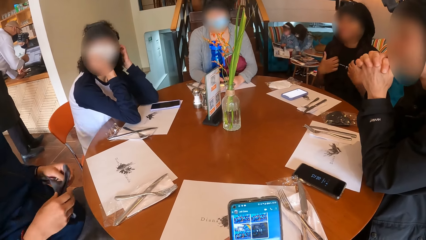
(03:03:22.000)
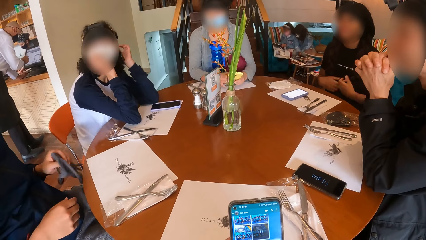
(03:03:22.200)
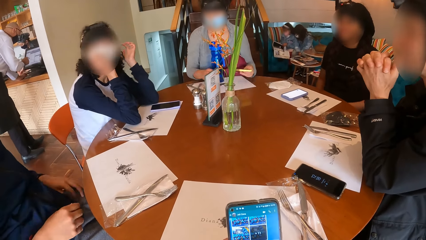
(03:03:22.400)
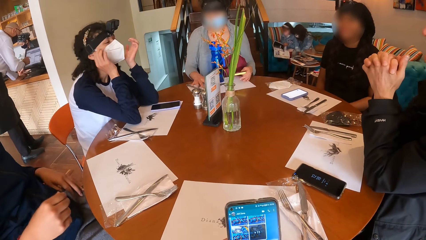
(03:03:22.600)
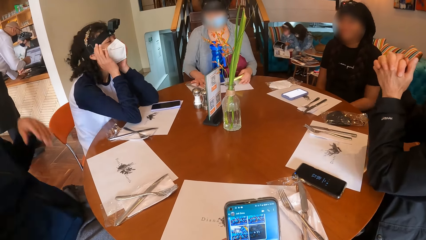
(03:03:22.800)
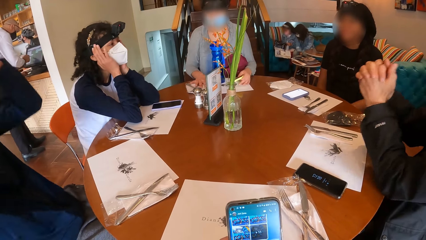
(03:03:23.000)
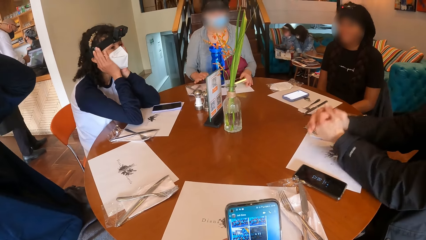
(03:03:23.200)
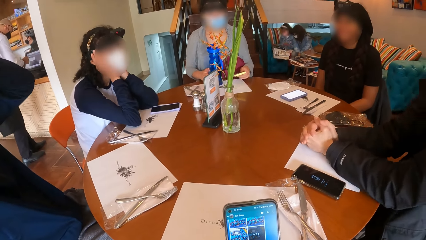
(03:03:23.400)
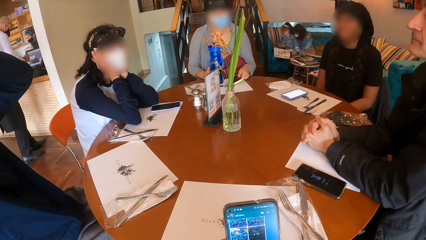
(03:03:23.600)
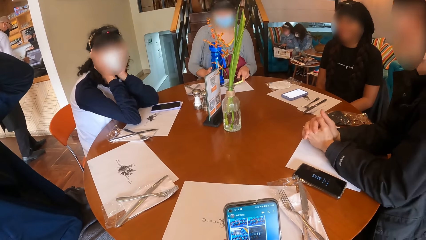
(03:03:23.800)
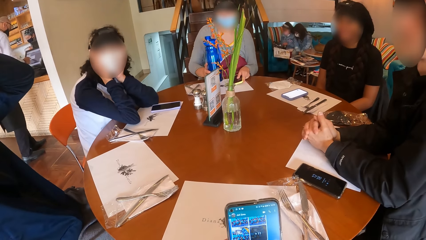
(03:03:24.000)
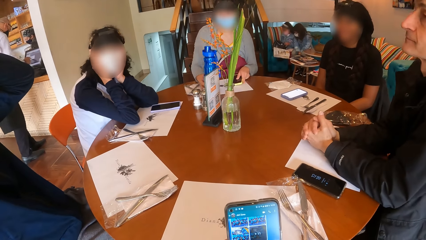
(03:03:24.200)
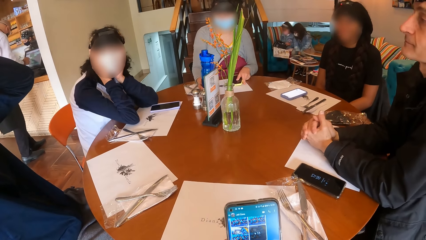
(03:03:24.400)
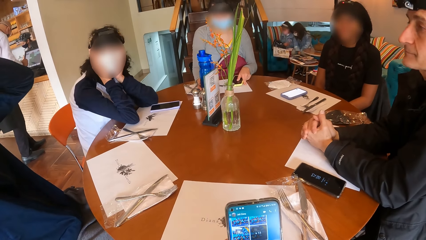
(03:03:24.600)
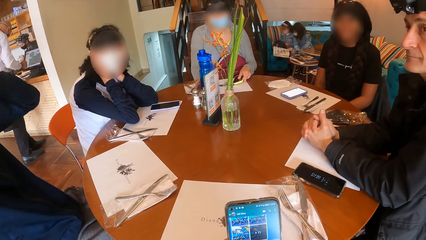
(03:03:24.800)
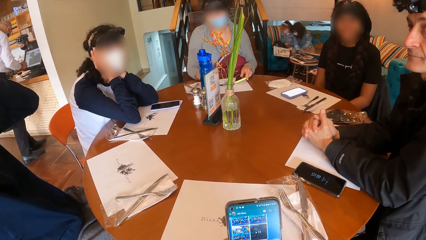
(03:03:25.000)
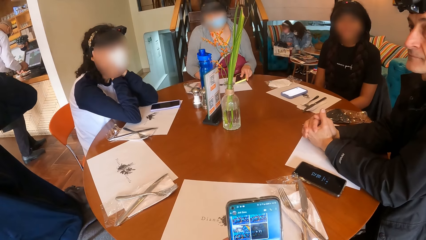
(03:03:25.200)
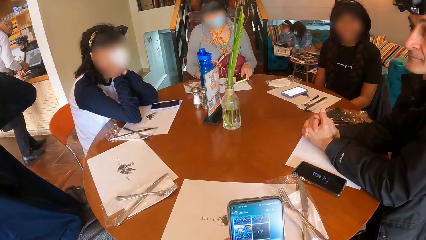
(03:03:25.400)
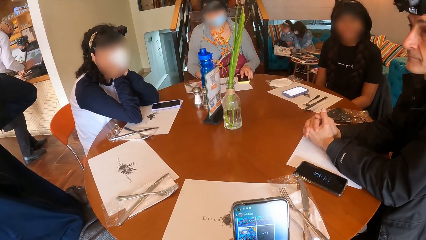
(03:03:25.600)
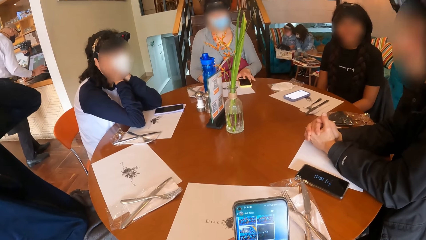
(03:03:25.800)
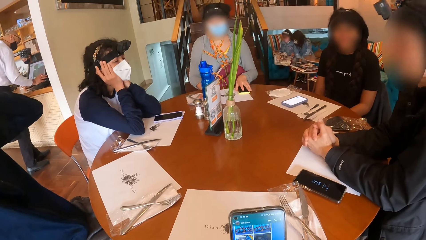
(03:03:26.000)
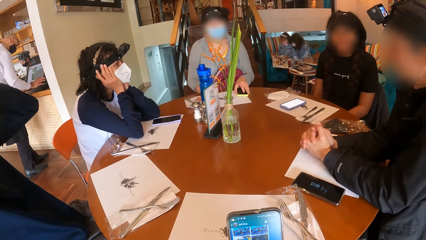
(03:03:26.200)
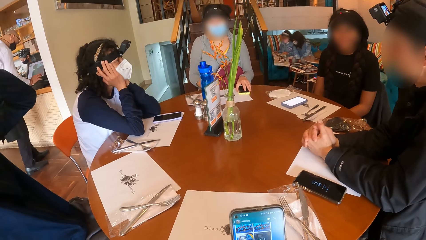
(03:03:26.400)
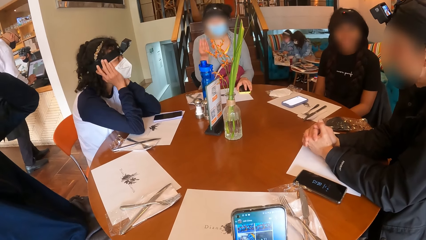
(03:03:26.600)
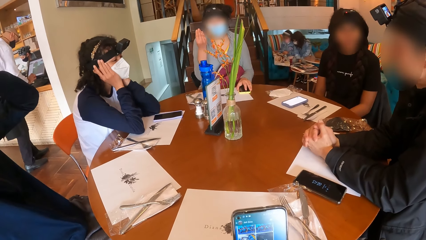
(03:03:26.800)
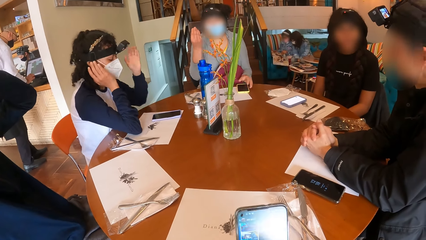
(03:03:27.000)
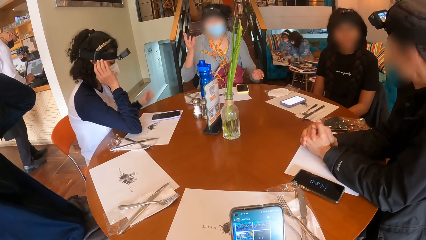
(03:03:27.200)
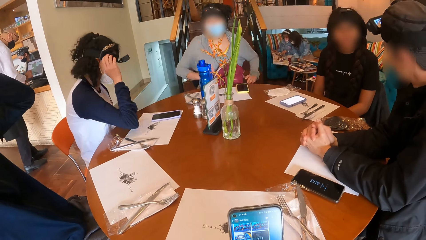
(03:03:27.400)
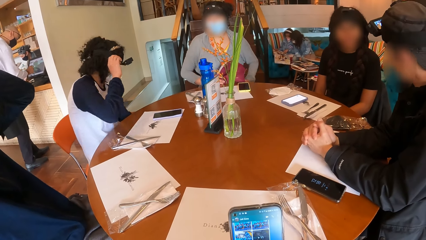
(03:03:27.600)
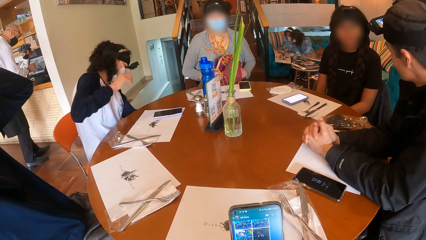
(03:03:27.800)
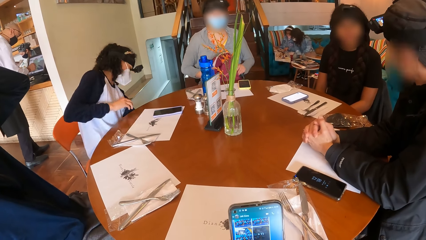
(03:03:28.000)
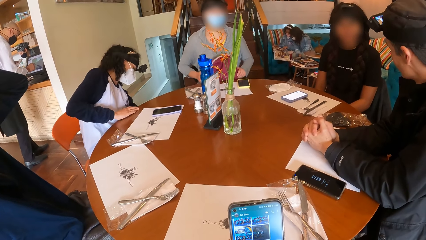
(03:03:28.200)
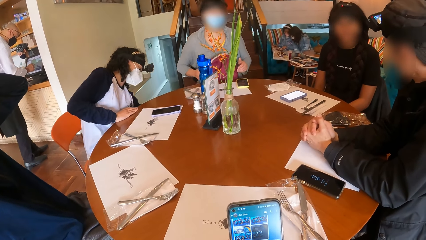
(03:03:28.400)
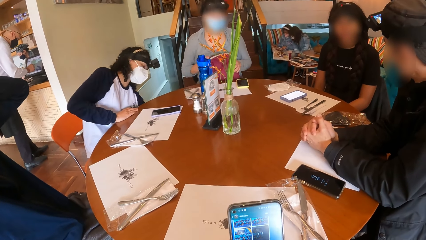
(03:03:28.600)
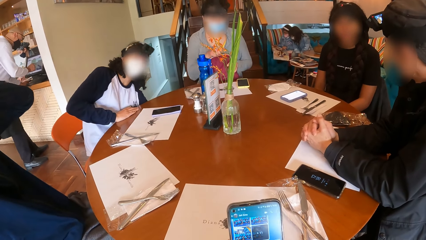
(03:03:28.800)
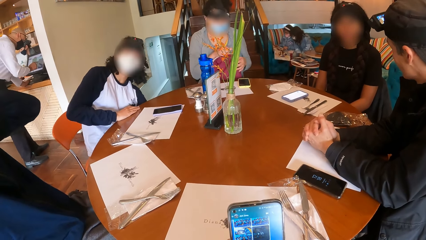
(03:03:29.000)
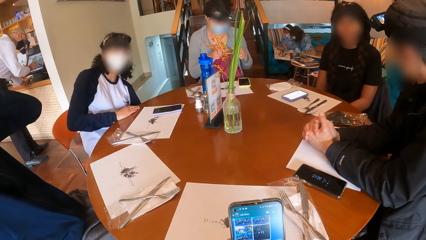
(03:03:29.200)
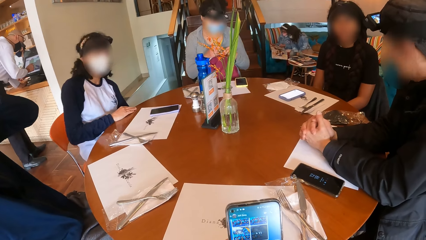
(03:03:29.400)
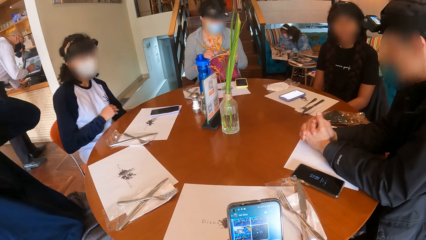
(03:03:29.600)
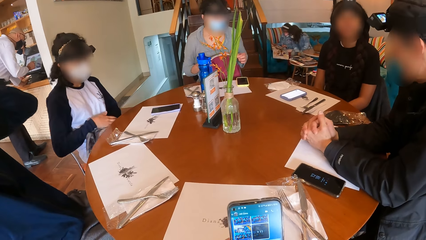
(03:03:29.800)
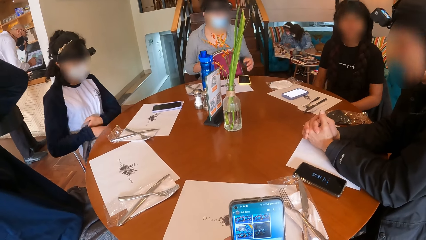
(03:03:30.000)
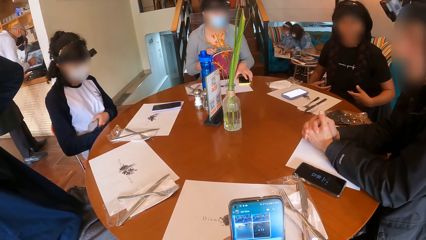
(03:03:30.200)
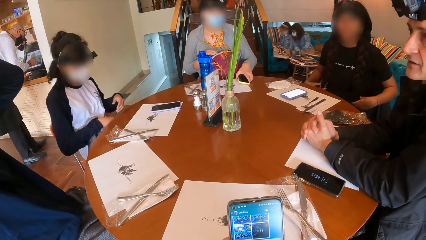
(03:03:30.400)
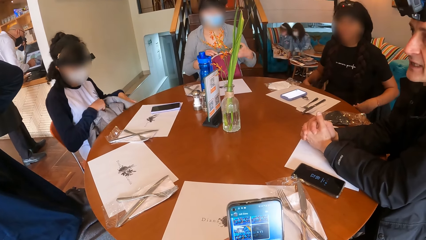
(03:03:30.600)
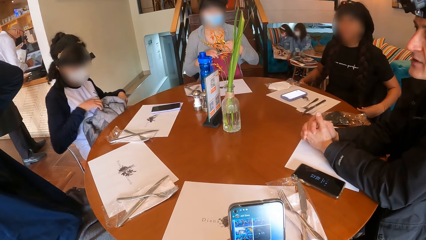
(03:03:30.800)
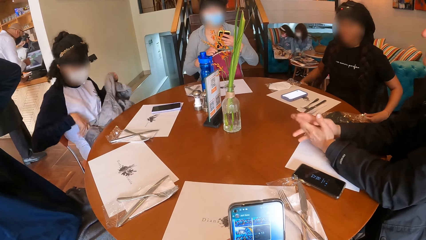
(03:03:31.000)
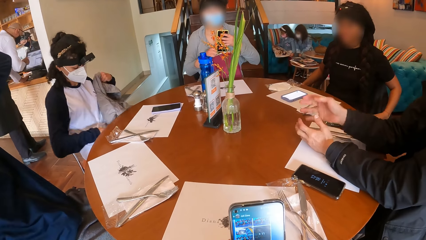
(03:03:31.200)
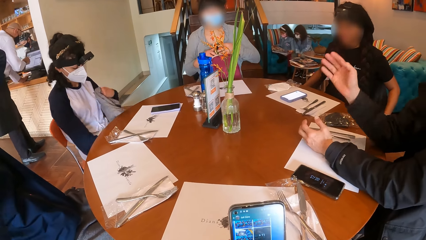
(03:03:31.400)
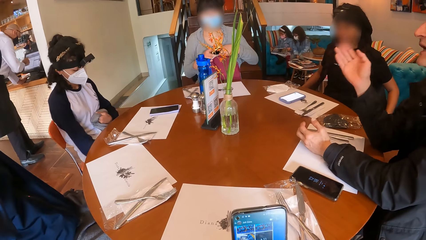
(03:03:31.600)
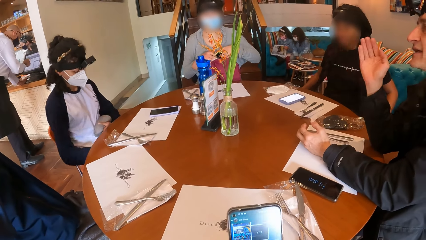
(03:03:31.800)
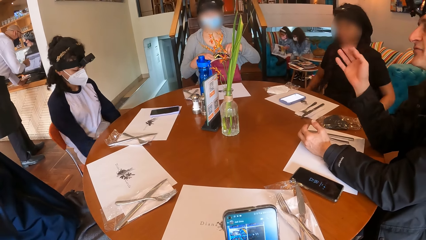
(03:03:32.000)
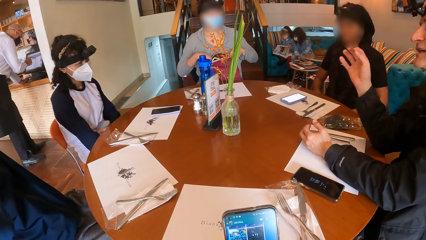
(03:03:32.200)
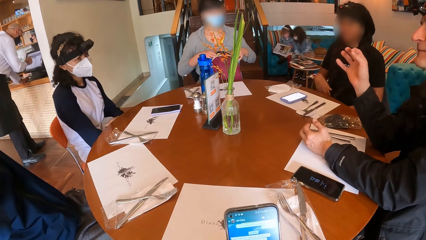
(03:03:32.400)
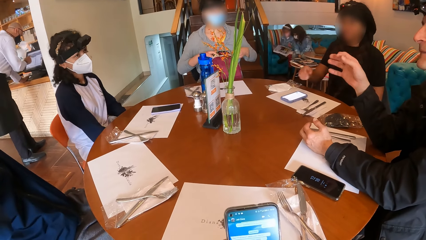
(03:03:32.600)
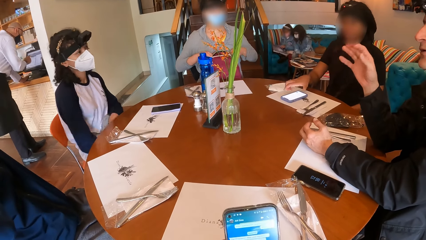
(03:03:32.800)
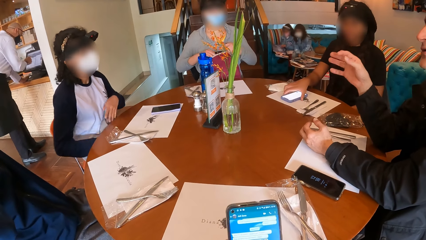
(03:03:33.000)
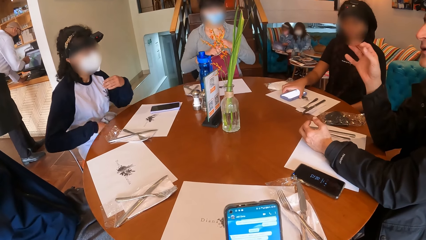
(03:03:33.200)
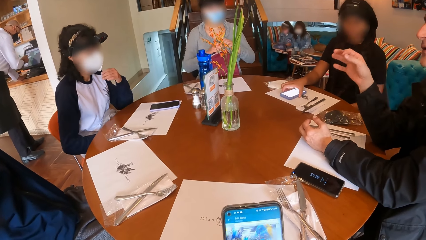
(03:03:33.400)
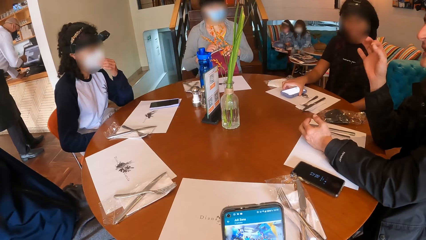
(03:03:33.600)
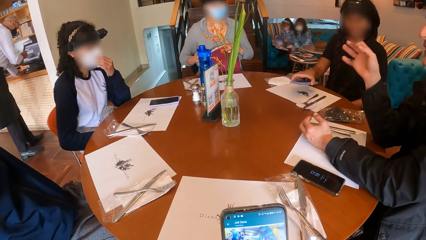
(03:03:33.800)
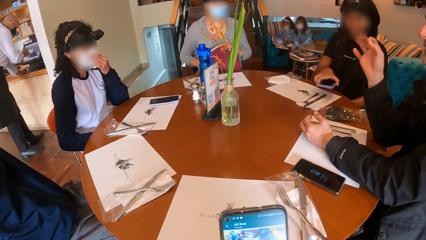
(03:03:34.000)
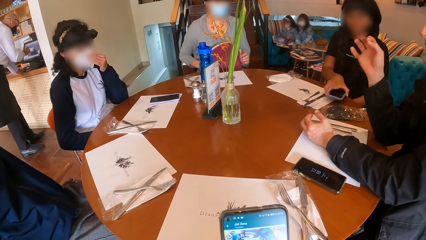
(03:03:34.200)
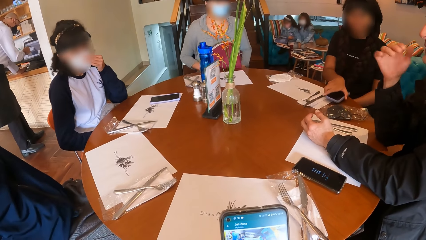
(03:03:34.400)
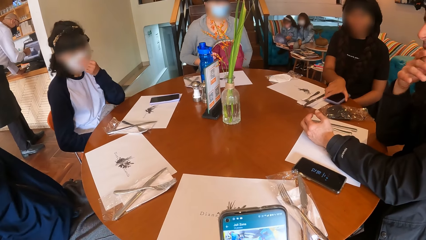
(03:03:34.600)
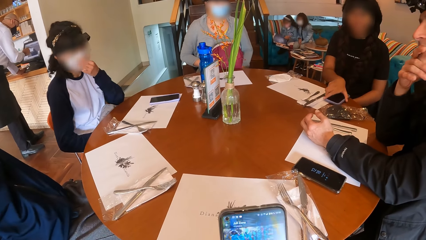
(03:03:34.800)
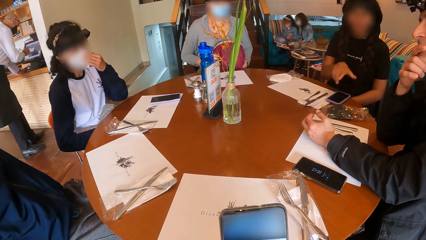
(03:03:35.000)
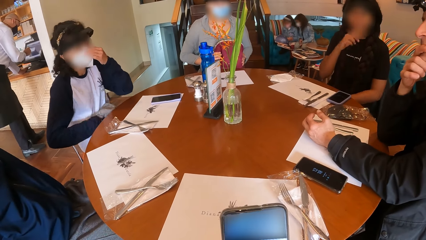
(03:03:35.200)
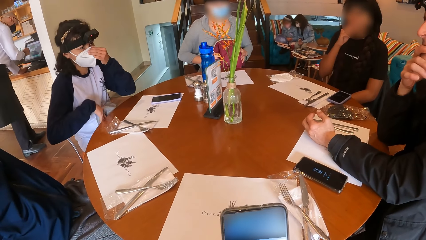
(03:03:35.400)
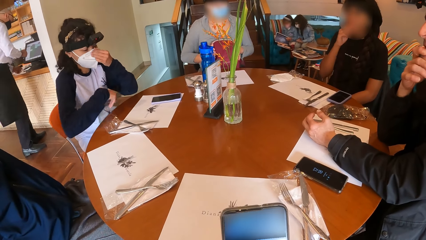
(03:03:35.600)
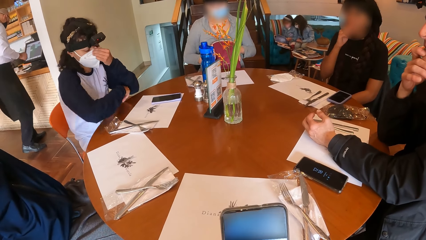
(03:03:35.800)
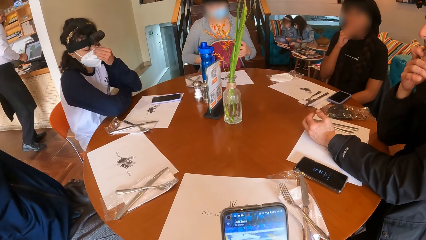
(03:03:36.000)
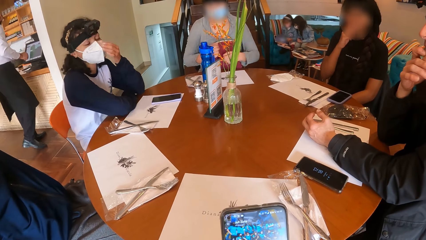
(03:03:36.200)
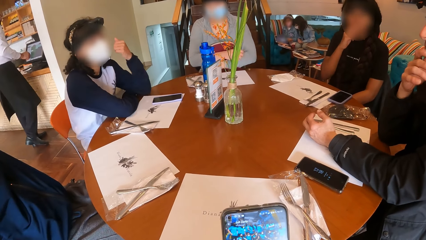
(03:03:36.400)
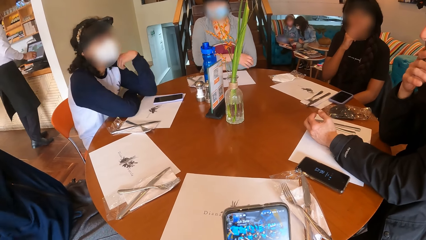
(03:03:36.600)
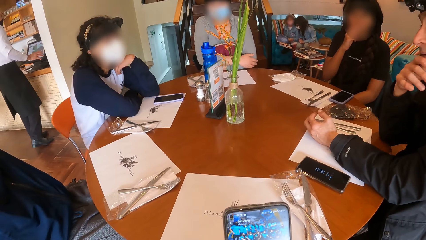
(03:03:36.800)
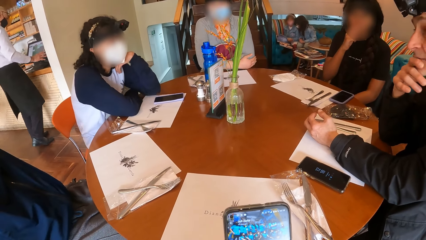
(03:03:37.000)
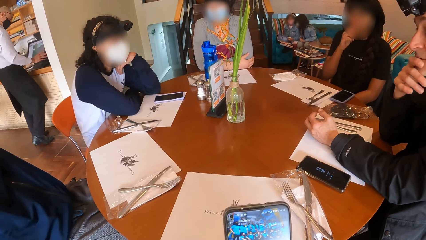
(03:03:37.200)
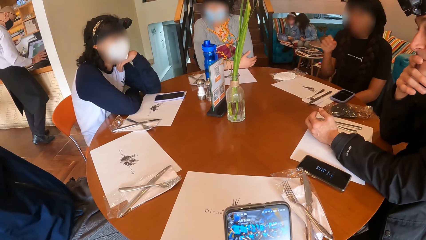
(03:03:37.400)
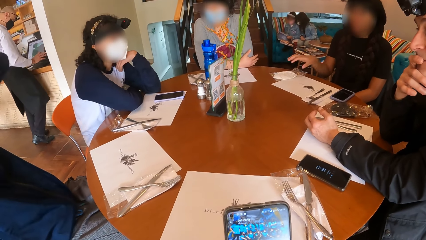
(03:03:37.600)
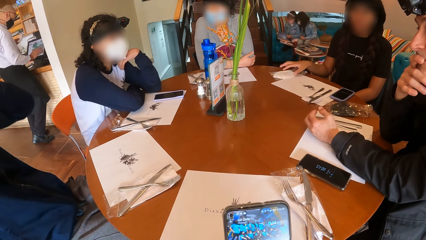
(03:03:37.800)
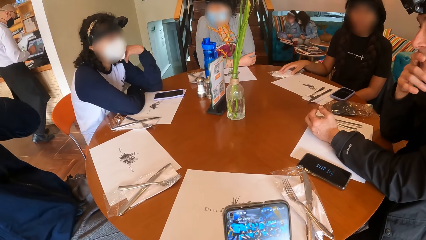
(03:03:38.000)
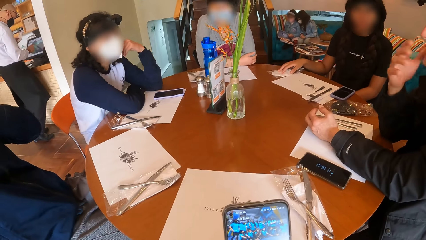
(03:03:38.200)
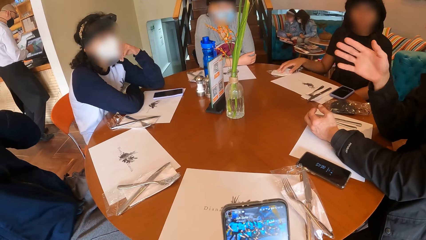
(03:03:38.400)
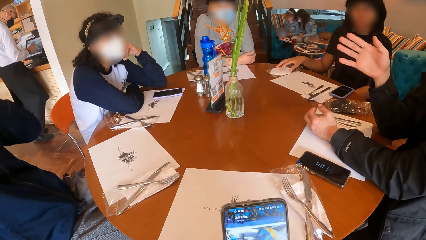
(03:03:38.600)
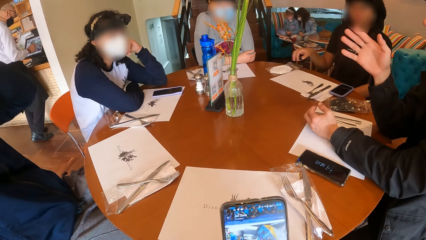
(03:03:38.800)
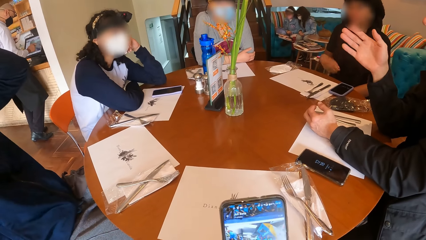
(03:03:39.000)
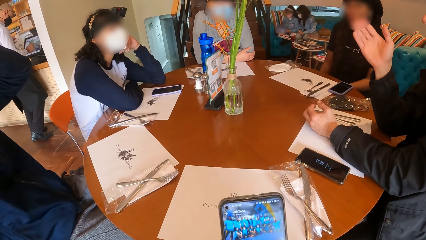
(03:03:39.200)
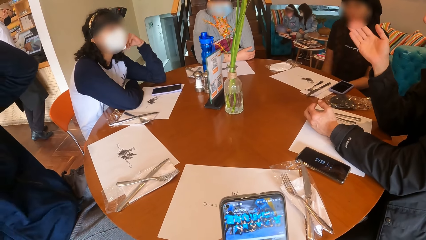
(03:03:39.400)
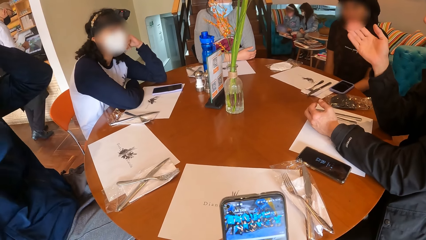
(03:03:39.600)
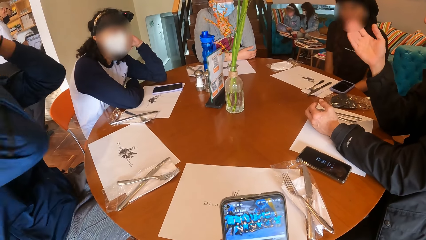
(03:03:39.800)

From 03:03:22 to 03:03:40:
A man drops the nose mask in his left hand on his lap. A woman adjusts the placemat on the table with her hands. The woman lifts the water bottle on the placemat on the table with her right hand. The woman drops the water bottle in her right hand on the placemat on the table. The woman drops the phone in her left hand on the placemat on the table. The woman makes a hand gesture with her right hand. The woman adjusts the bag on her lap with her hands. The woman opens the bag with her hands. Another woman lifts the jacket from under the table with her left hand. The other woman holds the jacket with her right hand. A third woman grabs her hair with her hands. The first woman lifts the phone on the placemat on the table with her right hand. Another man makes hand gestures with his right hand. The first woman drops the phone in her left hand into the bag on her lap. The first woman closes the bag on her lap with her hands. The second woman adjusts the nose mask on her face with her left hand. The third woman lifts the phone on the placemat on the table with her right hand. The third woman drops the phone in her right hand on the table. The first woman adjusts the bag on her lap with her hands. The other man touches his face with his right hand. The third woman touches her face with her right hand. The second woman rests her hands on the table. The first woman rests her hands on the table. The third woman adjusts the polythene bag on the table with her right hand. The other man makes hand gestures with his right hand.
